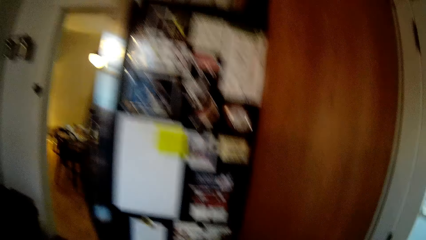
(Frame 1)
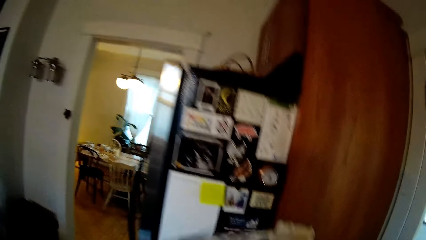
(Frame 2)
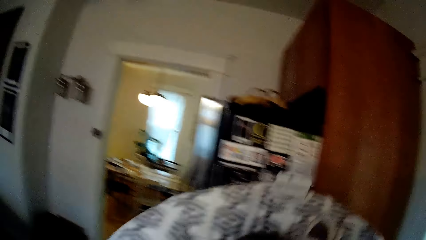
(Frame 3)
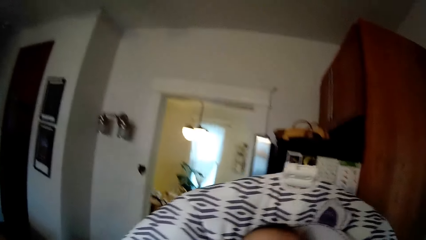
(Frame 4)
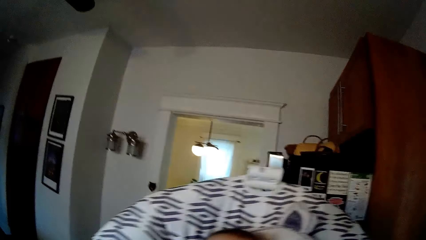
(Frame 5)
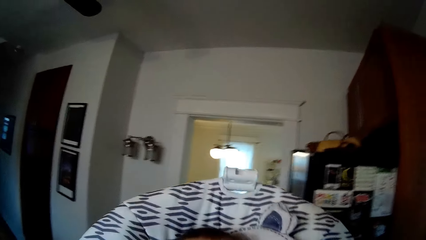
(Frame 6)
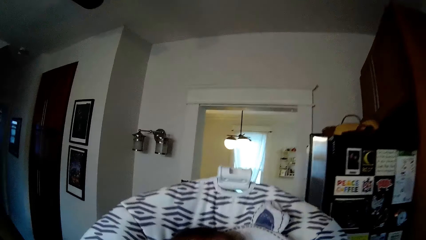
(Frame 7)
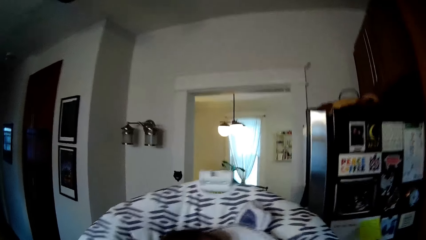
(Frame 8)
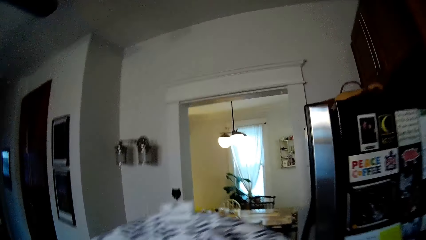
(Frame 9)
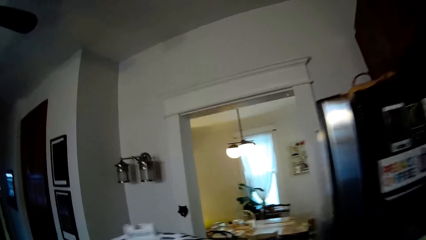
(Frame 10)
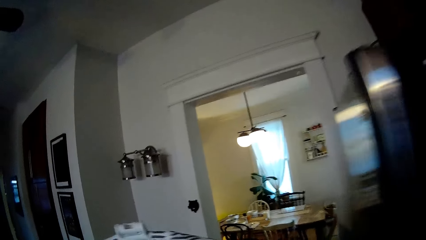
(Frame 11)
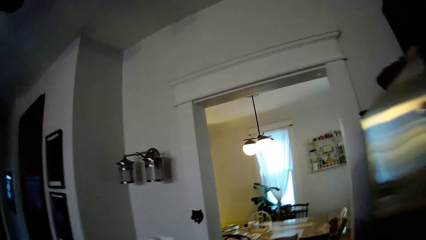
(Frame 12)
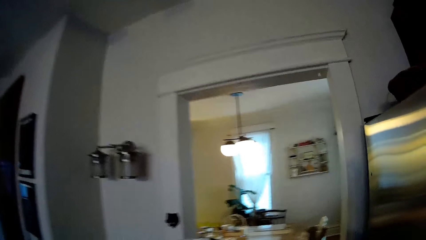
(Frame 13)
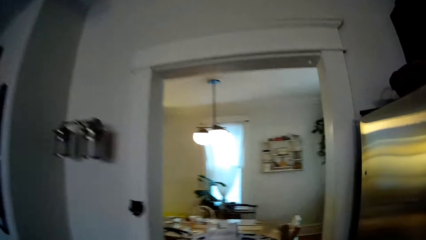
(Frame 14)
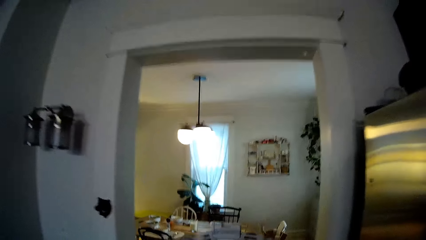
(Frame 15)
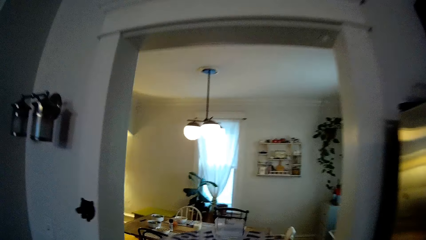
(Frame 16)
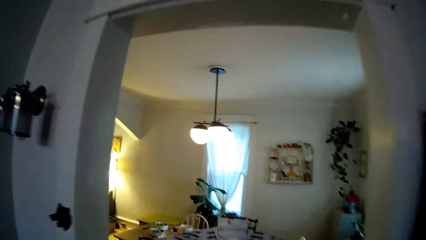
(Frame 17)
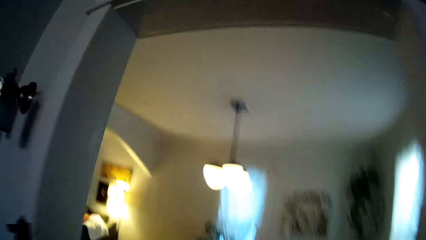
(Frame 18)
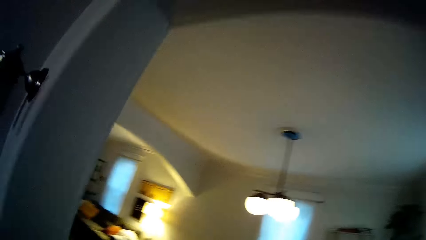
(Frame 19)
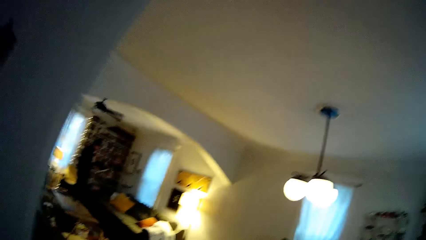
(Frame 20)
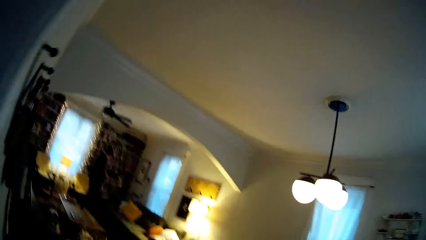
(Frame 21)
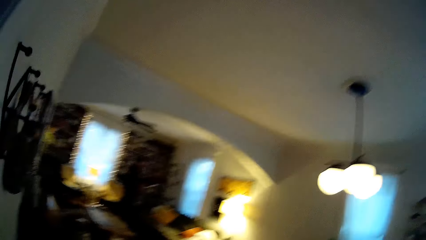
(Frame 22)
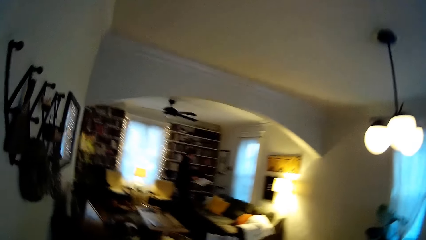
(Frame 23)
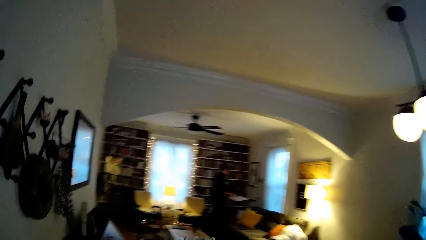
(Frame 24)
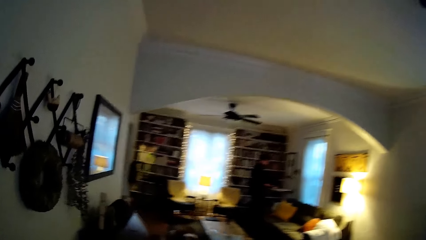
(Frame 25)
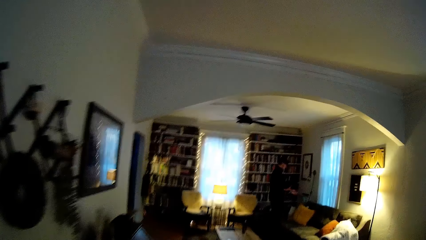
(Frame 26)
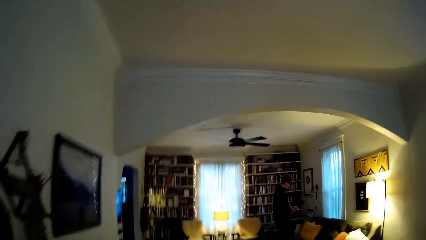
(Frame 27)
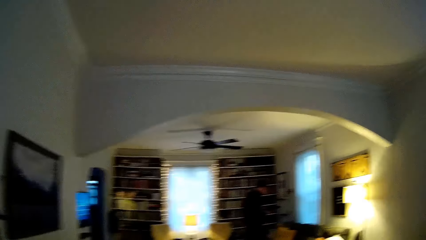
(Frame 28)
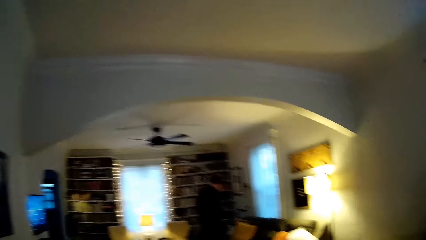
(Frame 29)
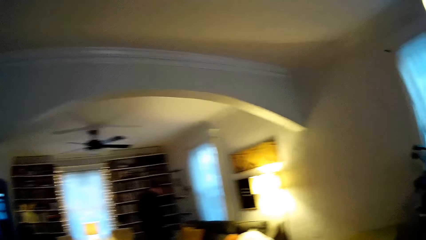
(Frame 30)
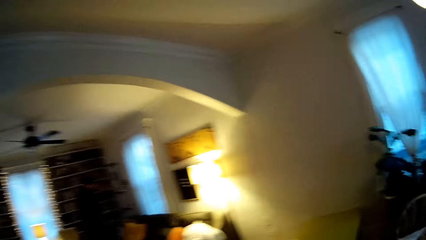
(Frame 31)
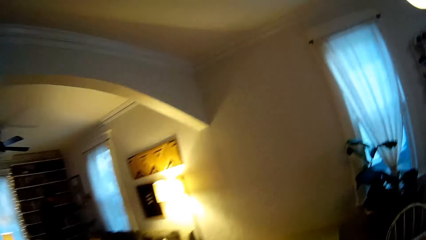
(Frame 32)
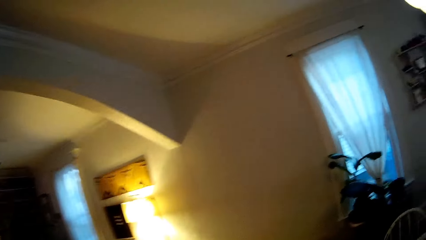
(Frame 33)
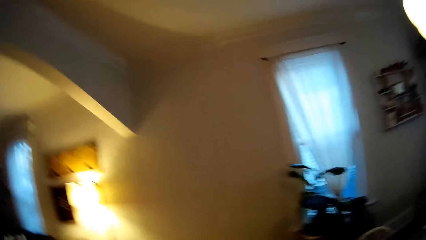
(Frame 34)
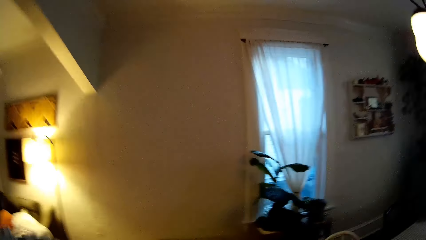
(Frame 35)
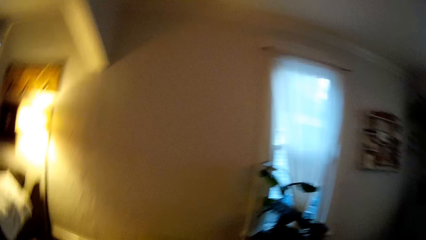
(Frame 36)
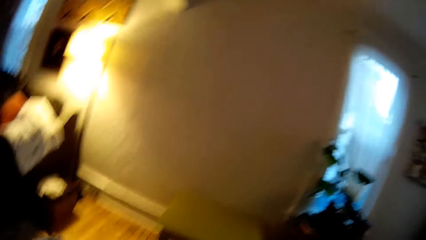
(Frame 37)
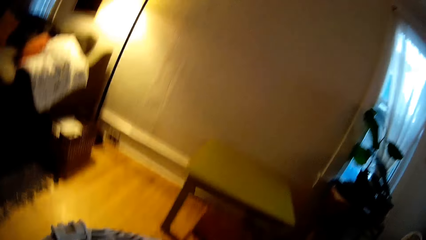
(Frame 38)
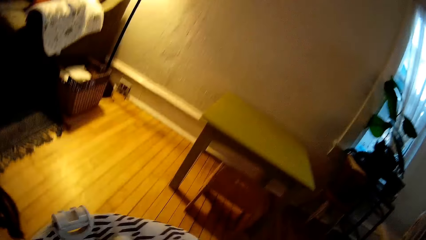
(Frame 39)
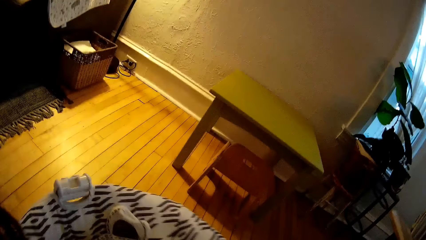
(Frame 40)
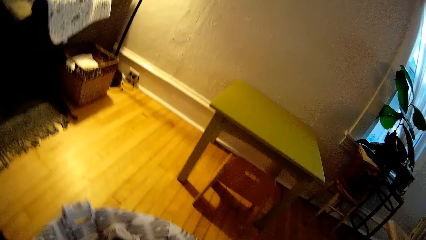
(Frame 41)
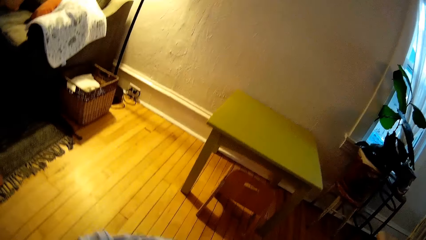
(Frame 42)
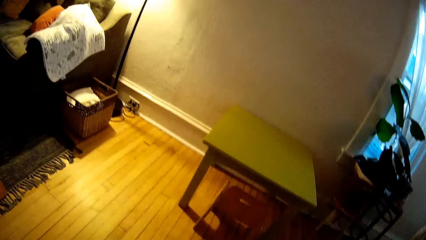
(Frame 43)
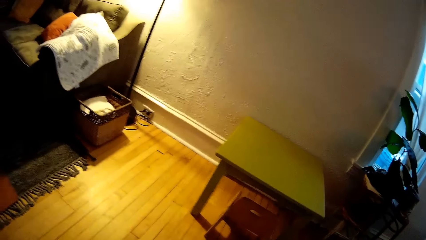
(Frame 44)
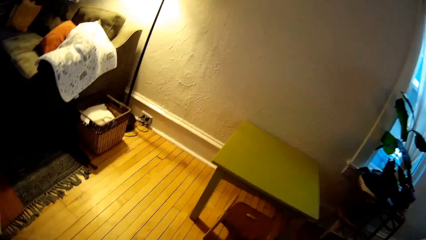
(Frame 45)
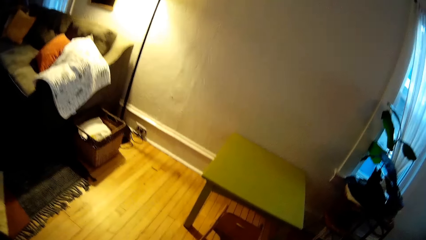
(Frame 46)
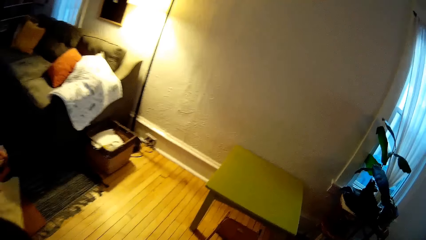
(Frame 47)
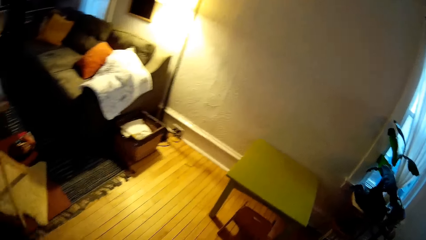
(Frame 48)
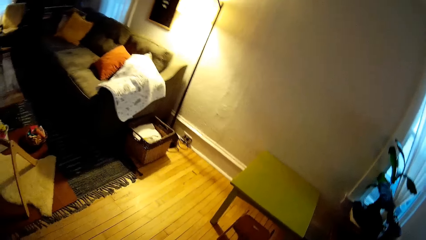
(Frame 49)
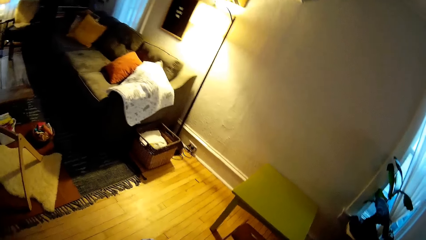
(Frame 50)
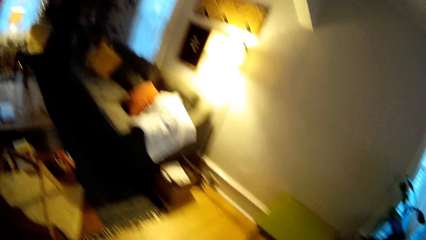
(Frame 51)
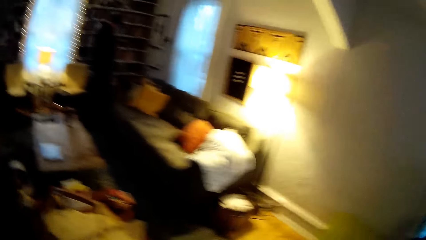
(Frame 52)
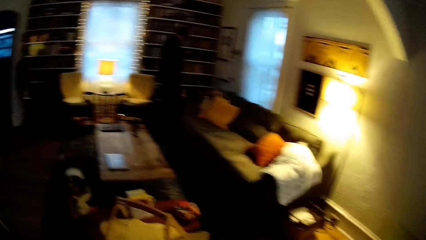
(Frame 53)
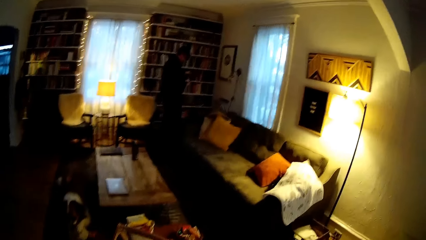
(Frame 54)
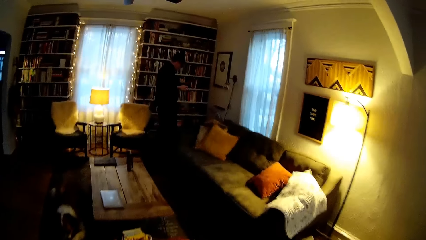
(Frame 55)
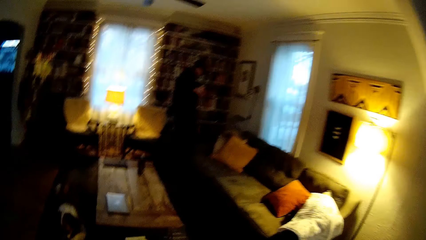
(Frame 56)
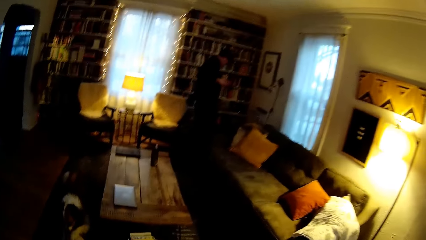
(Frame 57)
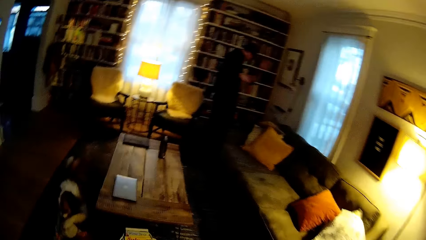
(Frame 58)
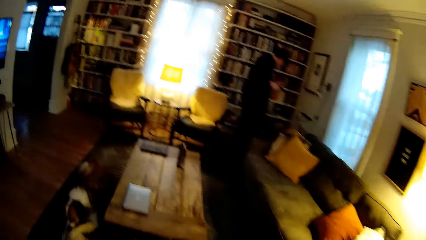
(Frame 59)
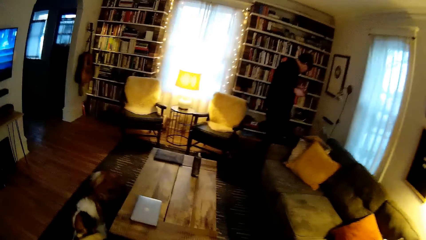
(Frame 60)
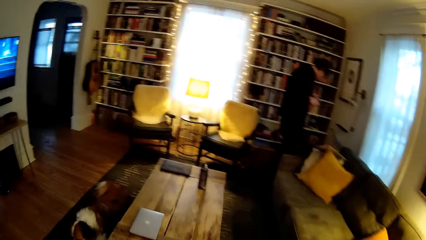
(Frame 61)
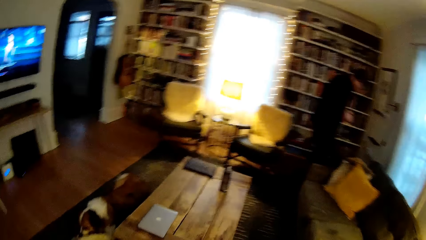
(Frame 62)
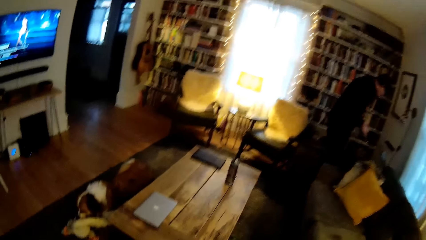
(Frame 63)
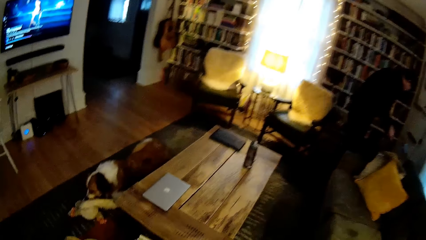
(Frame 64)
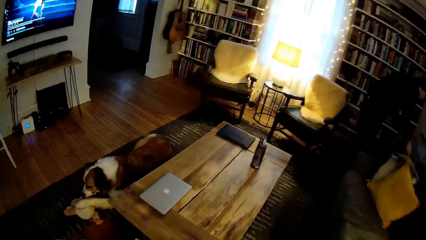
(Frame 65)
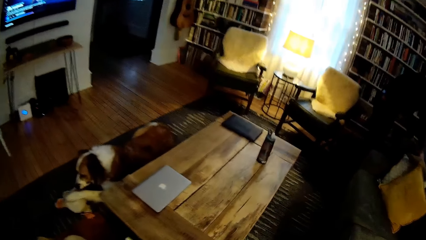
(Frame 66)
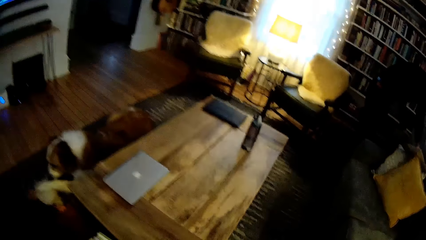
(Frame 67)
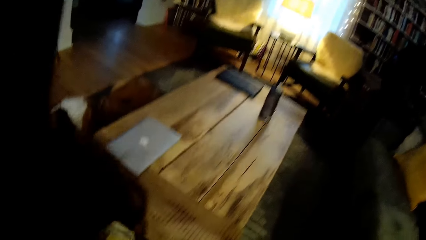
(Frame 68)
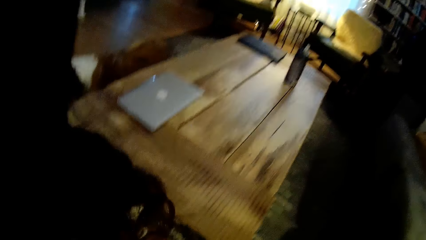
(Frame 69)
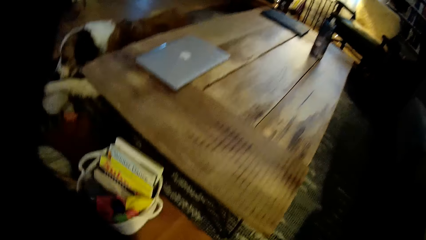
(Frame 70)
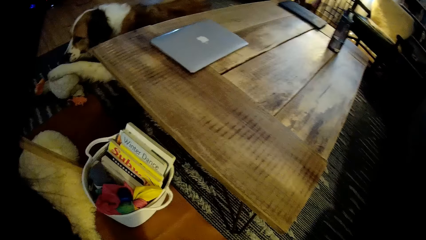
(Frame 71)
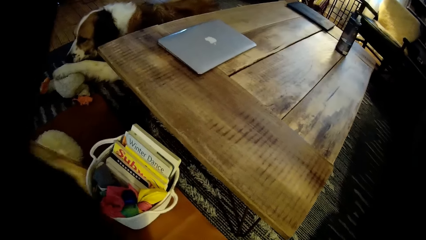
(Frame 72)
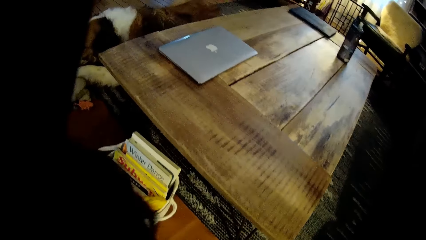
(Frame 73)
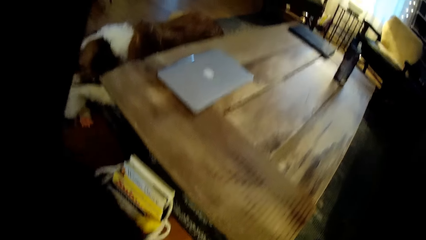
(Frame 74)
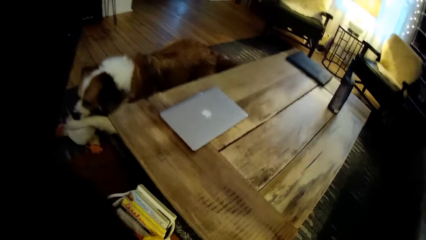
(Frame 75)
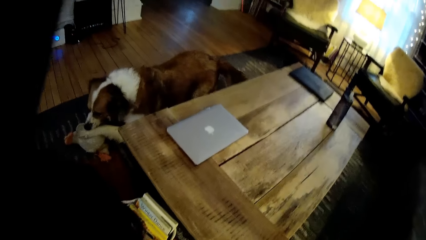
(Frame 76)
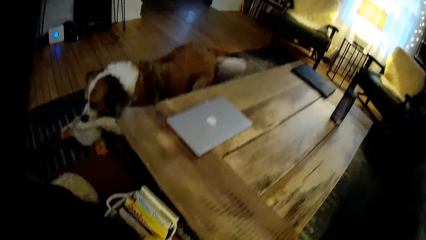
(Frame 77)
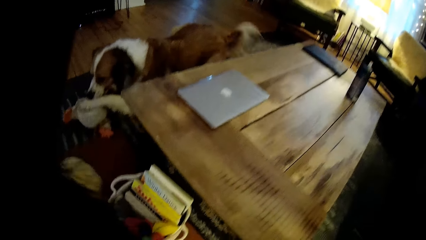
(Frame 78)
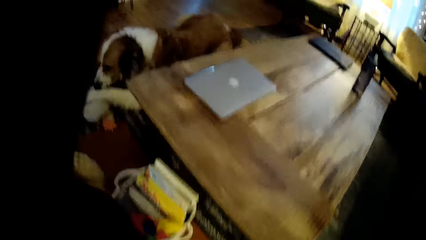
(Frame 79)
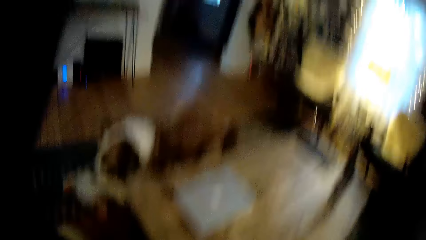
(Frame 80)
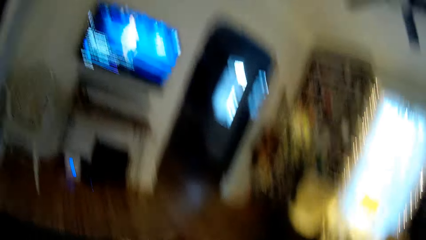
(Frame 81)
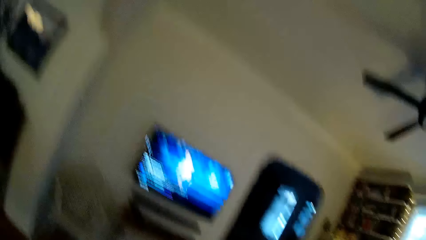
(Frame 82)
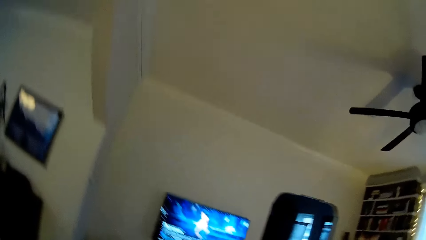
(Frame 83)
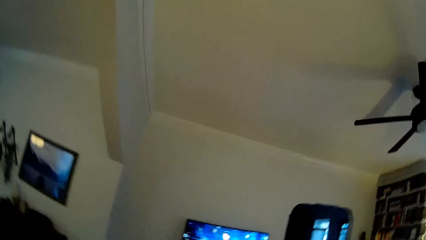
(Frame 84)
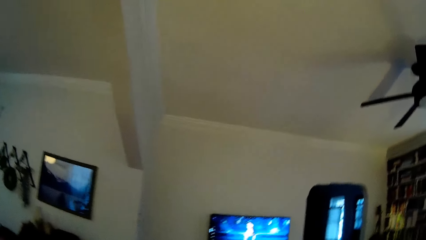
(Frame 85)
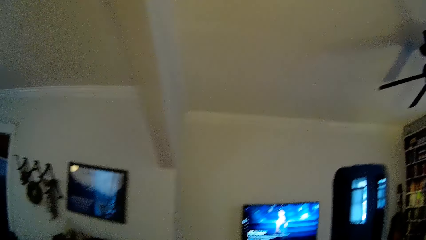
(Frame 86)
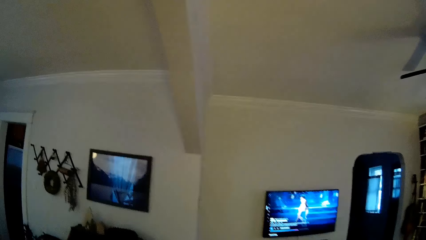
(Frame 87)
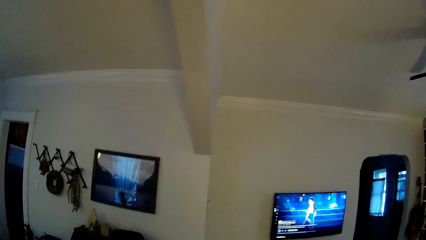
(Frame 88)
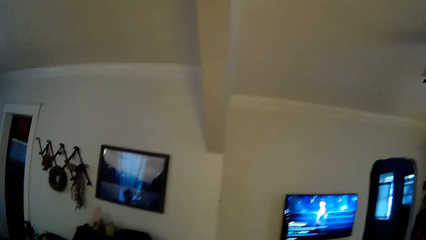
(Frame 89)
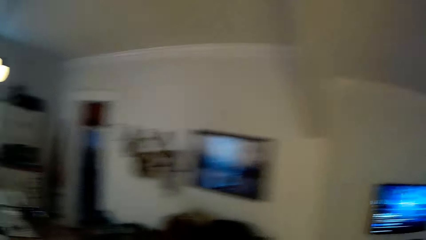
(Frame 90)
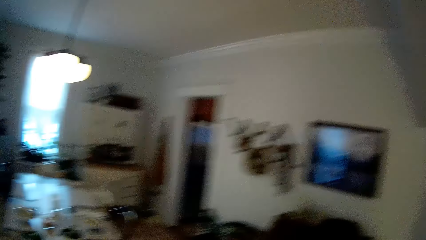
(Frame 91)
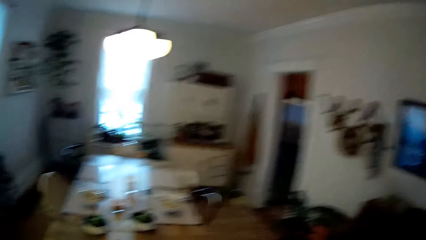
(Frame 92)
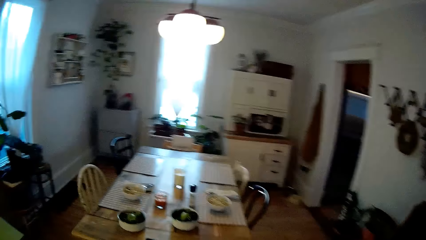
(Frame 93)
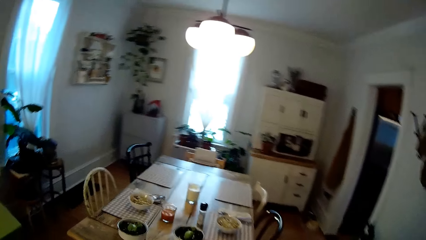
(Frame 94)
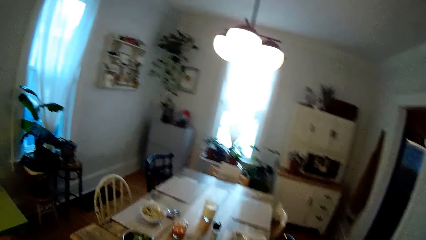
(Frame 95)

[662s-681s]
The camera wearer carries a baby with a baby rocker in the kitchen. They walk to the dining room with the baby. They drop the baby in the baby rocker on the floor. The man walks in the house. The camera wearer walks in the house.
